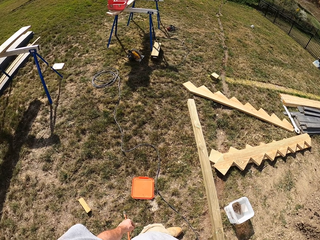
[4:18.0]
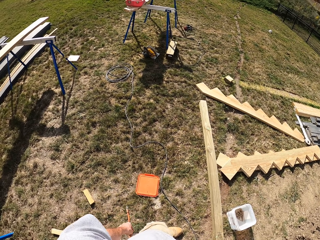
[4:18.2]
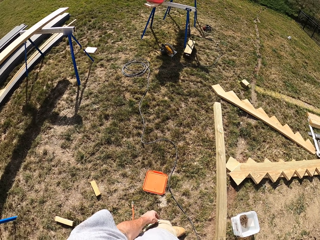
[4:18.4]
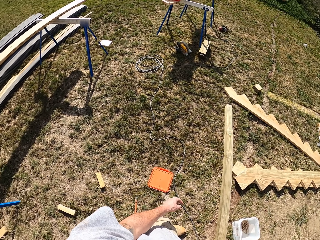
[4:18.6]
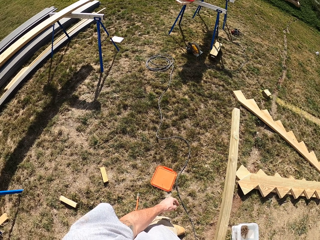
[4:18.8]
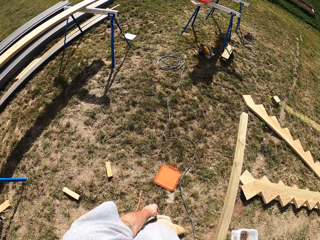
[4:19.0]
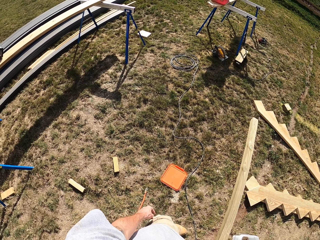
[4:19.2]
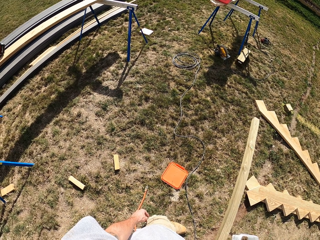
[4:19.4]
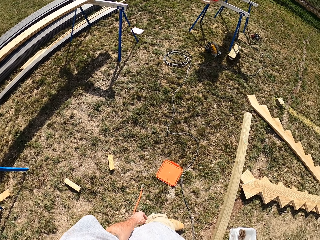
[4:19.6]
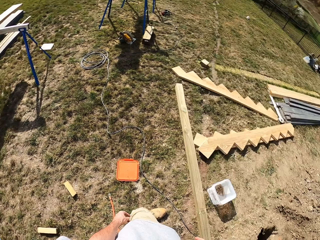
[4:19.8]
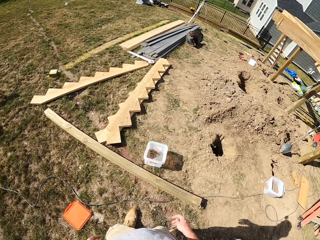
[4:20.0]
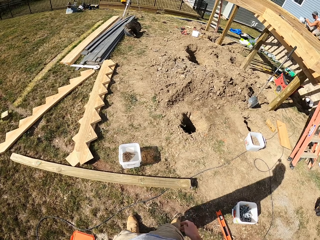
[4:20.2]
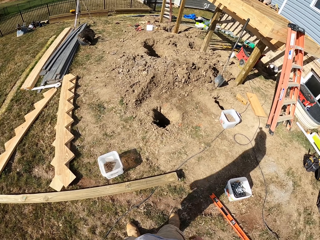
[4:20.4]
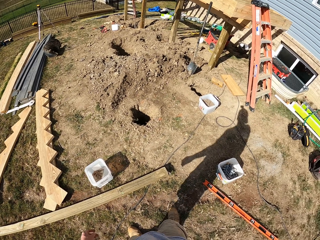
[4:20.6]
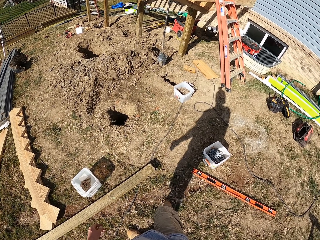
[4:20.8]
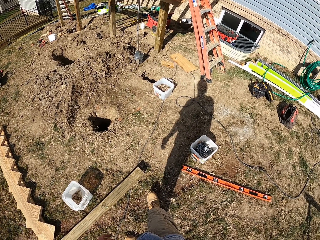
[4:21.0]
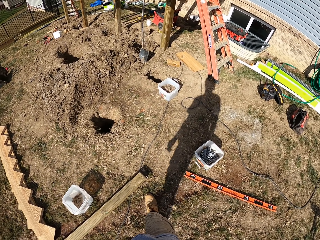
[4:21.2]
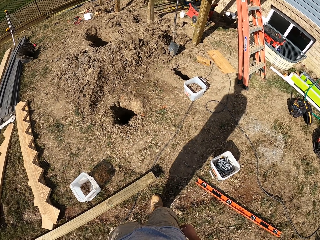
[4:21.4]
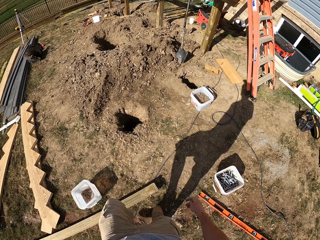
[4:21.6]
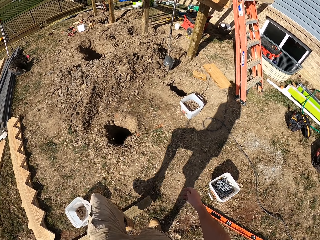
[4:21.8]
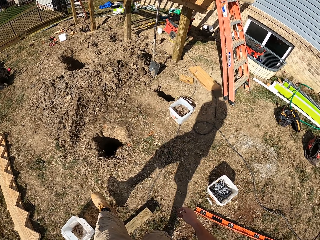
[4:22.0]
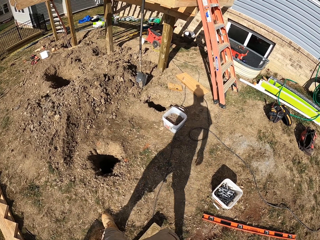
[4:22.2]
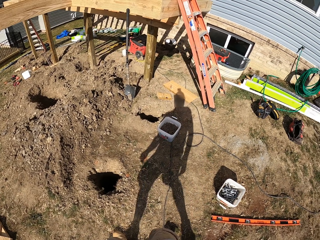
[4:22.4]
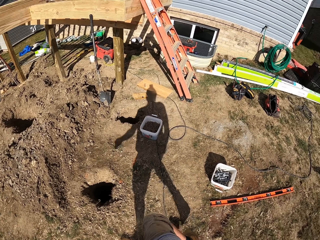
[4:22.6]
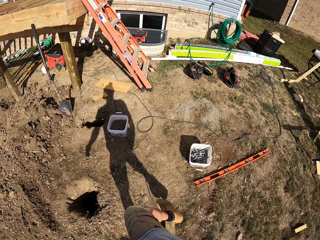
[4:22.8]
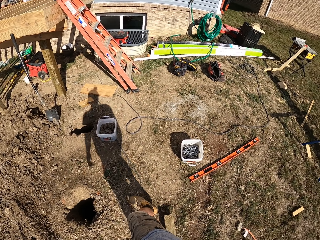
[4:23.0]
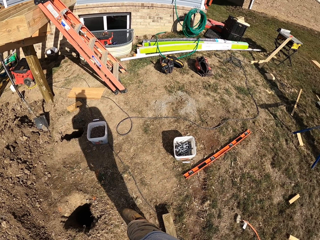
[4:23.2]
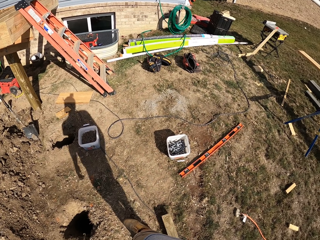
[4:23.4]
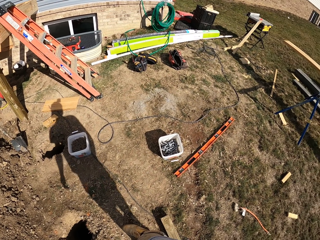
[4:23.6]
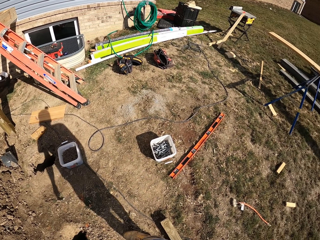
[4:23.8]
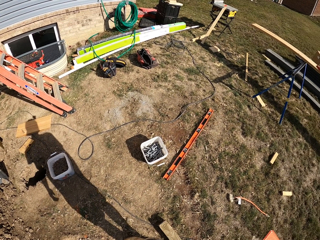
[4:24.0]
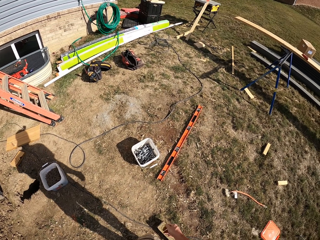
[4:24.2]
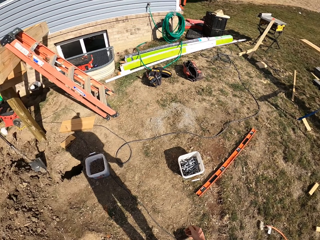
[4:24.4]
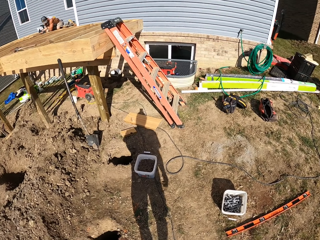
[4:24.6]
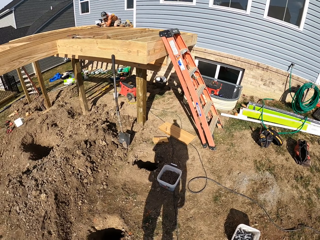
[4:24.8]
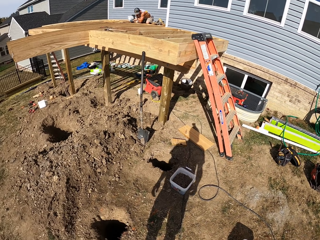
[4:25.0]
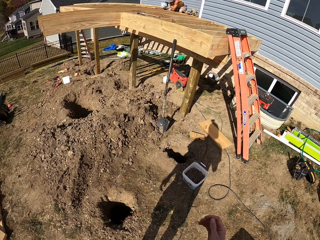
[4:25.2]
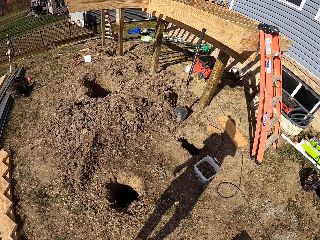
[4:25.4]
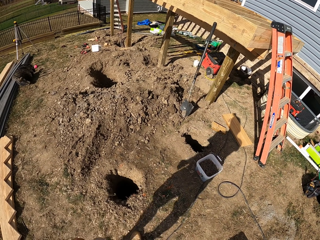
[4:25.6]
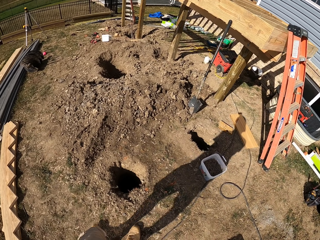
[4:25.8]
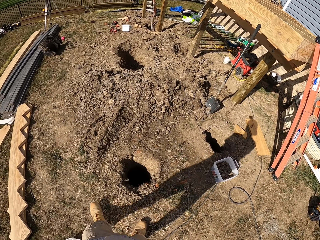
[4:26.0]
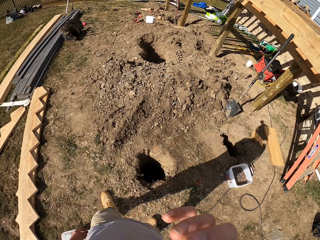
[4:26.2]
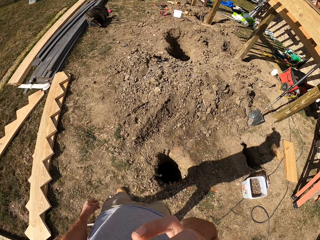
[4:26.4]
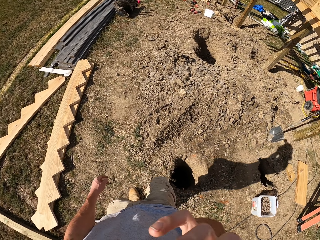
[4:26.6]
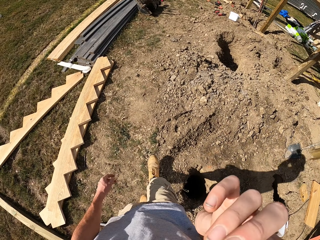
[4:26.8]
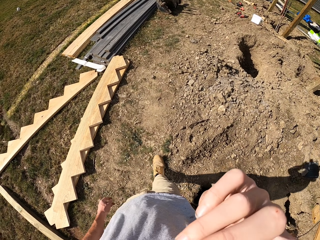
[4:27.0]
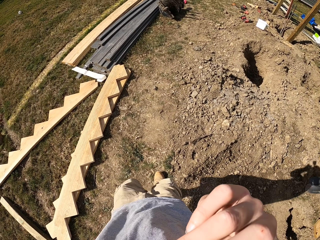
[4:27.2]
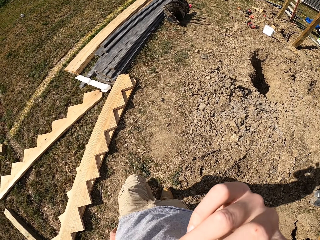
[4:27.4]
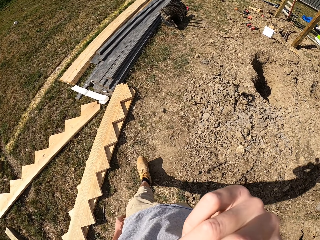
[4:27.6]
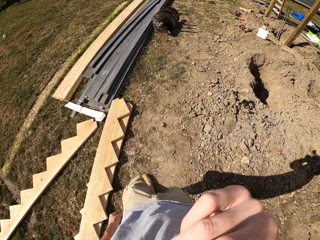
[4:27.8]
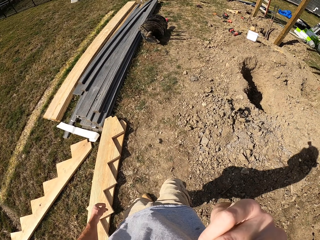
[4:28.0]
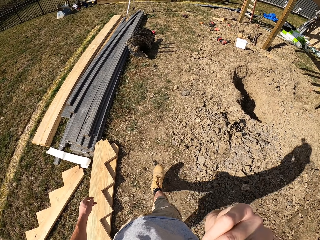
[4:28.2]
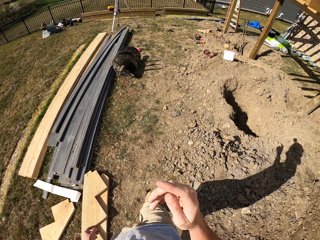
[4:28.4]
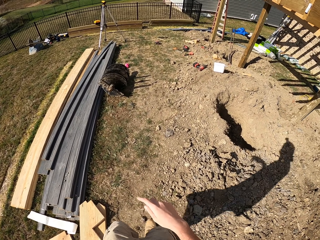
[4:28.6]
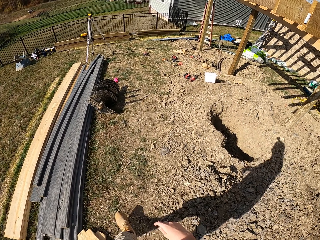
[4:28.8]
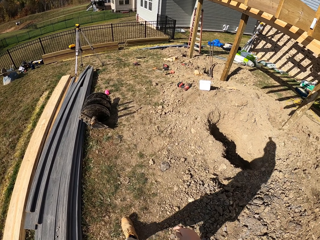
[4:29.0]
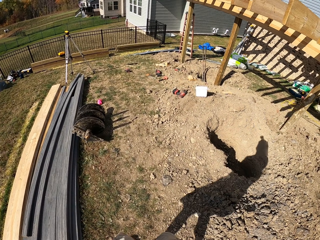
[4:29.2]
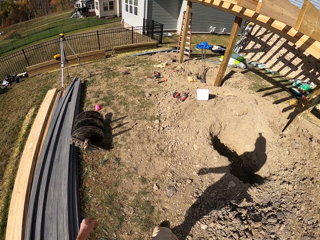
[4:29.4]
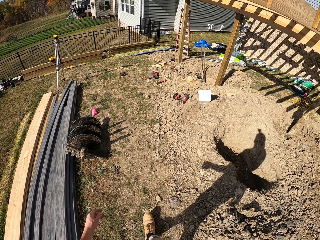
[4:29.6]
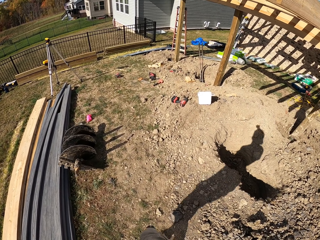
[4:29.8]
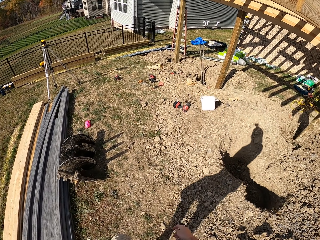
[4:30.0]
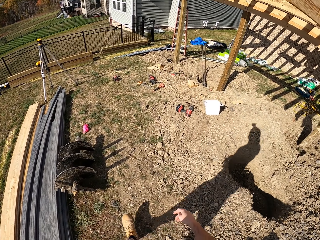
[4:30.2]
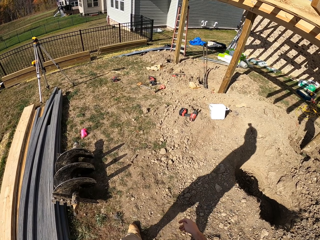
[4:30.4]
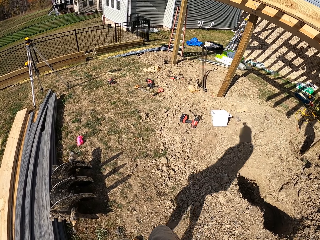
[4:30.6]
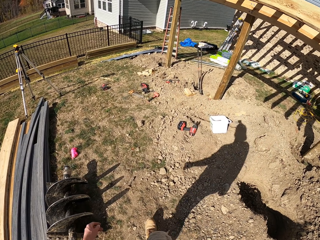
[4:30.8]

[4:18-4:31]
The camera wearer walks around. They turn around. They walk around.

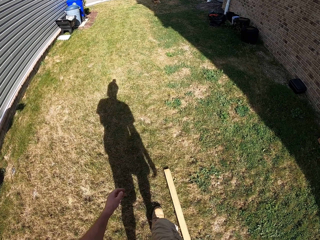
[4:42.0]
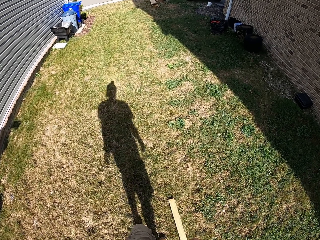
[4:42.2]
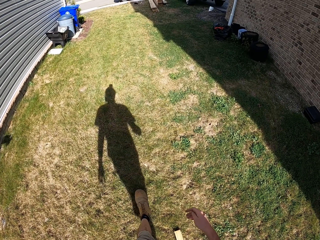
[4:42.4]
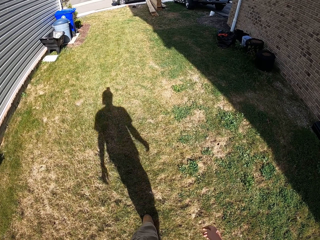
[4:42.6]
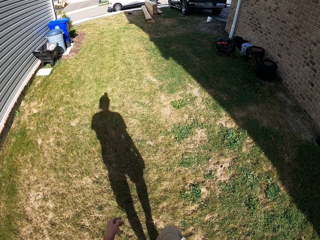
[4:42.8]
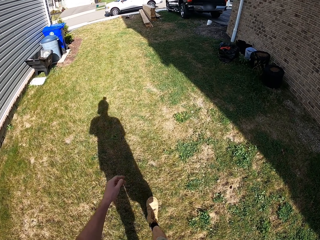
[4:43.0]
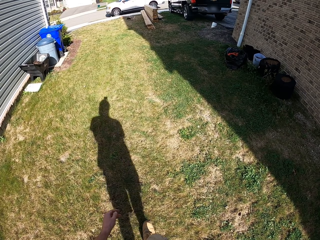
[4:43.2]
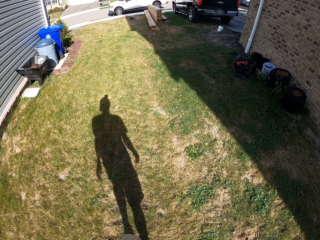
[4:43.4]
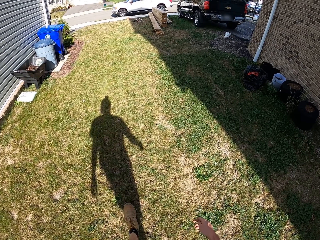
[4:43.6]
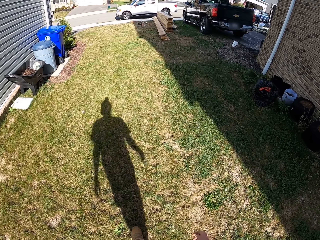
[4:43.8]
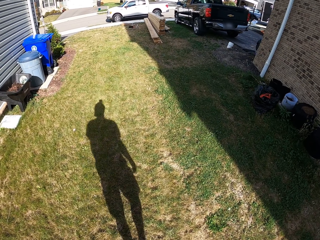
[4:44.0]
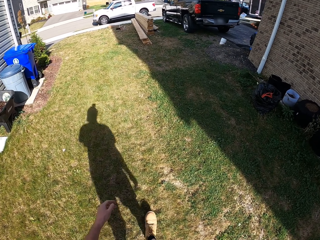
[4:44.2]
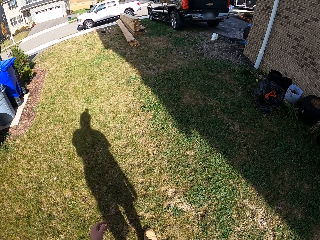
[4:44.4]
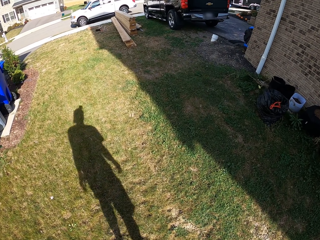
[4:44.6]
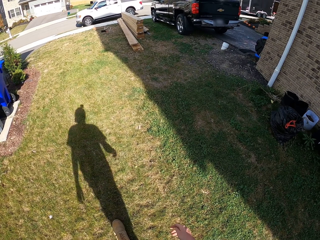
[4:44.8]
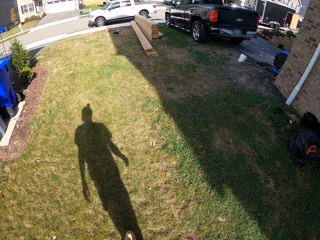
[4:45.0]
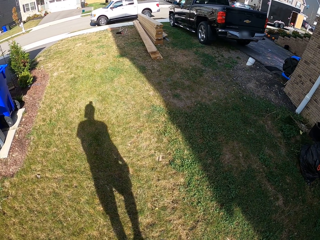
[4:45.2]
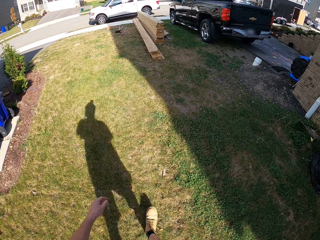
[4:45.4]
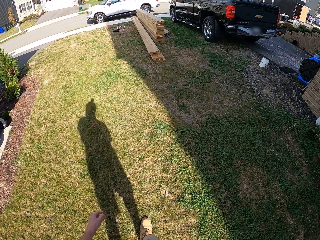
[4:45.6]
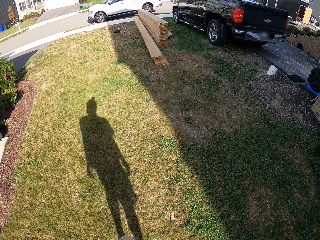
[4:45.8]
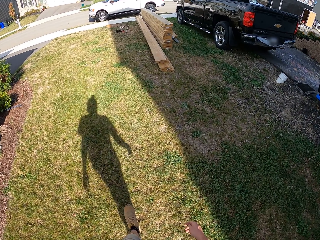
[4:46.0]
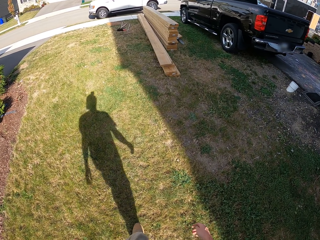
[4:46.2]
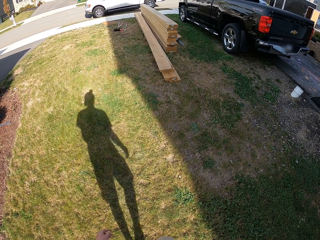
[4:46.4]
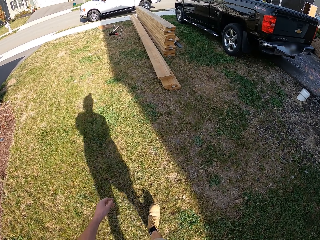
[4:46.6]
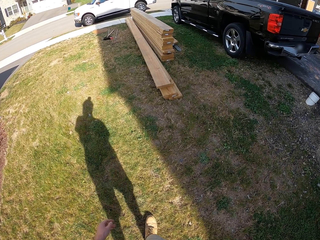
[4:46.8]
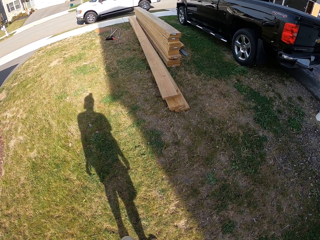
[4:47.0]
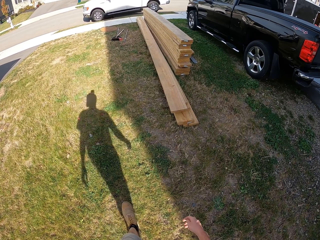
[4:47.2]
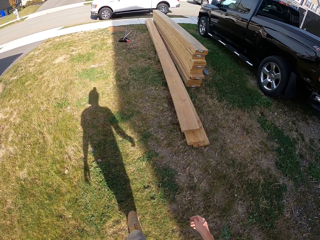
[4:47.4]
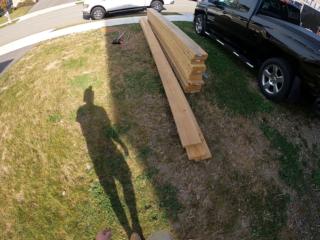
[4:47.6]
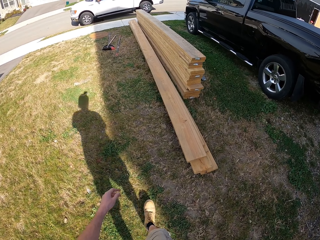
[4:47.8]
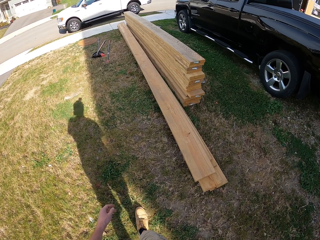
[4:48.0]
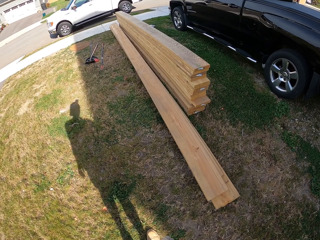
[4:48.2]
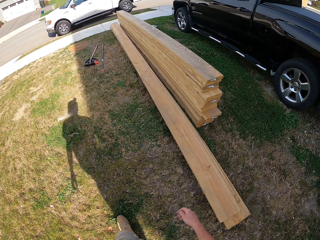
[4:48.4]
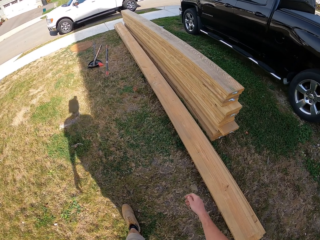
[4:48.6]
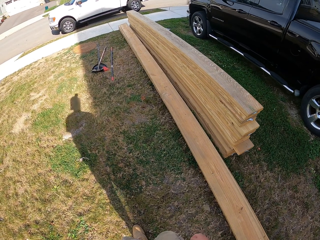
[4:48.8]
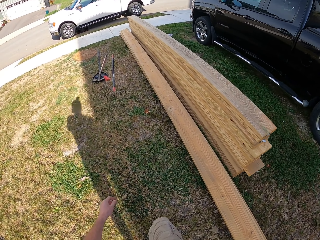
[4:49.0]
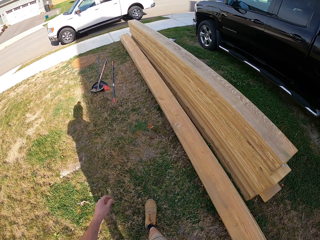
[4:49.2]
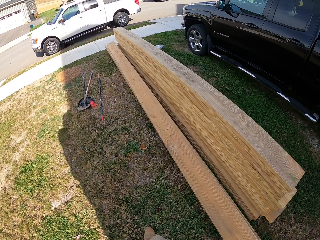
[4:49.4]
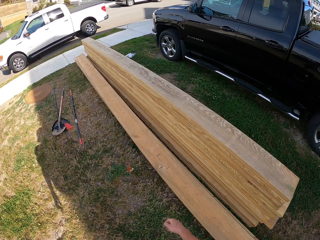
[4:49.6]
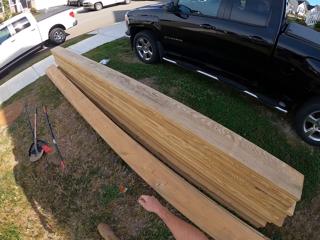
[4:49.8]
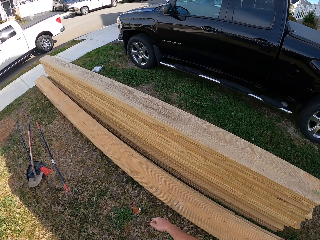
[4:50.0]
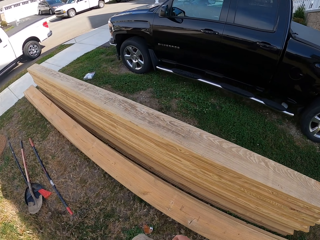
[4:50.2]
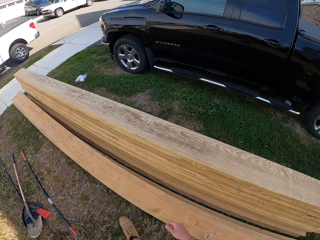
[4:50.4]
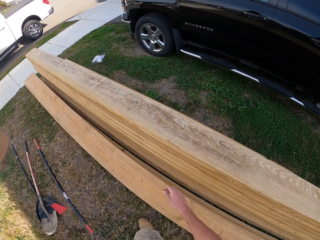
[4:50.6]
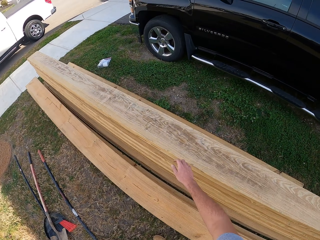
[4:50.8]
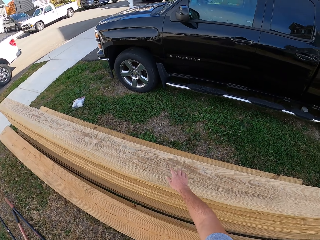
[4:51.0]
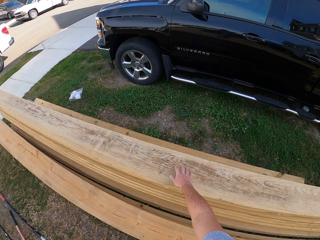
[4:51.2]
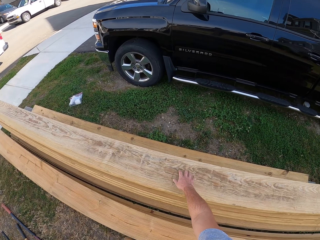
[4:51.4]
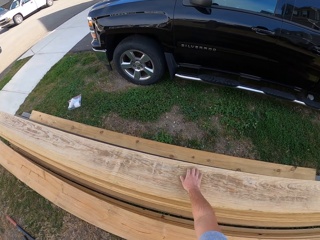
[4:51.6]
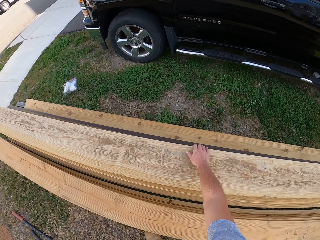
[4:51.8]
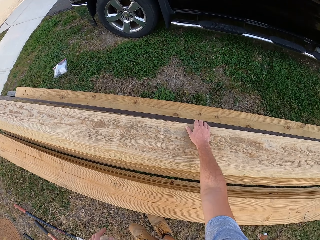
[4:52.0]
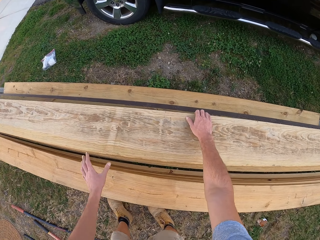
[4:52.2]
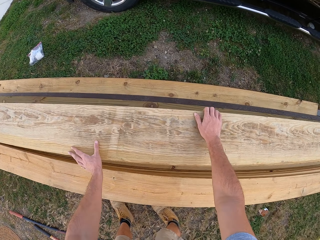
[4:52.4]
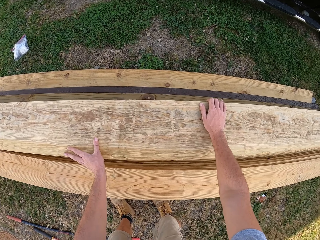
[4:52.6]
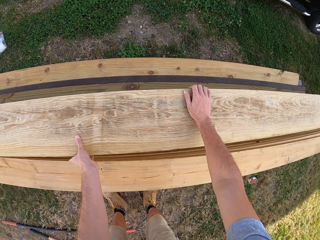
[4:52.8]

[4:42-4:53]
The camera wearer walks towards the road. They touch the timber.
